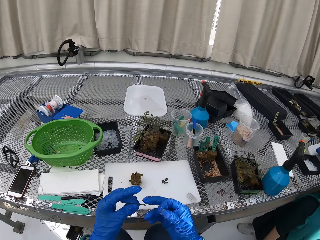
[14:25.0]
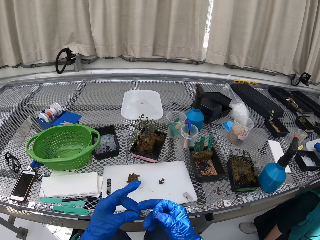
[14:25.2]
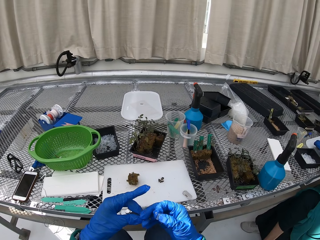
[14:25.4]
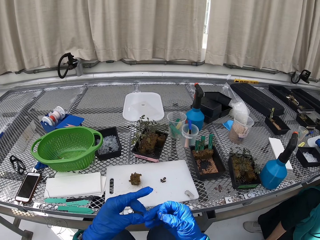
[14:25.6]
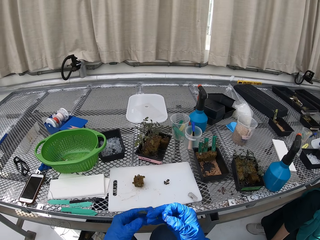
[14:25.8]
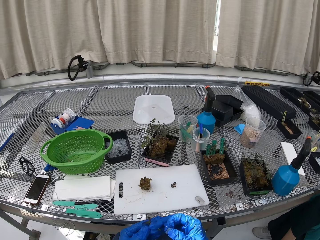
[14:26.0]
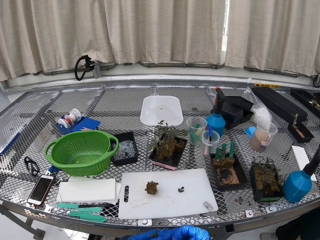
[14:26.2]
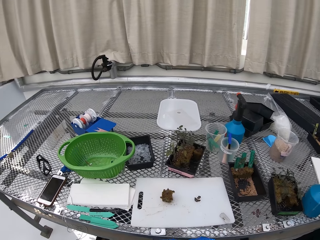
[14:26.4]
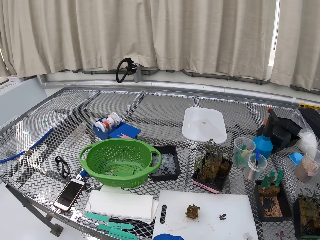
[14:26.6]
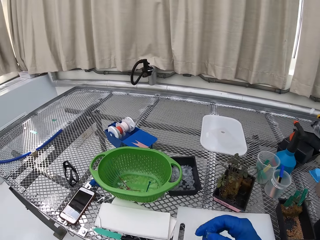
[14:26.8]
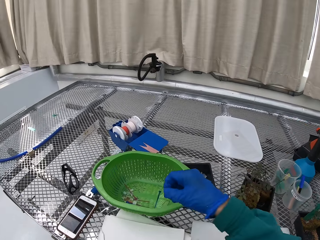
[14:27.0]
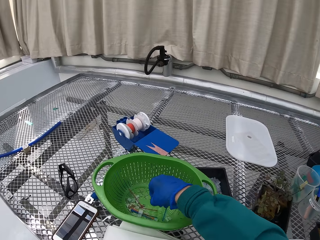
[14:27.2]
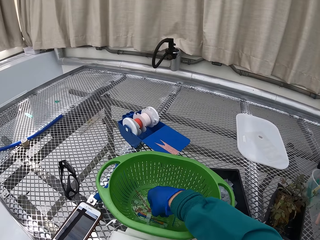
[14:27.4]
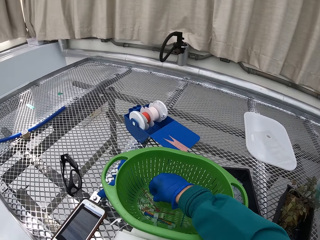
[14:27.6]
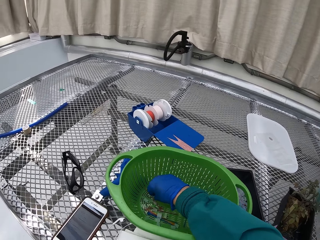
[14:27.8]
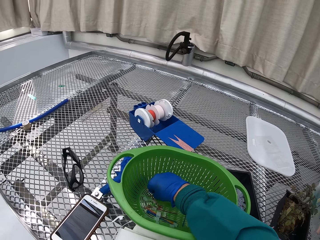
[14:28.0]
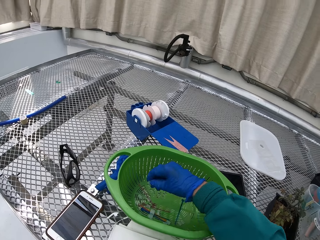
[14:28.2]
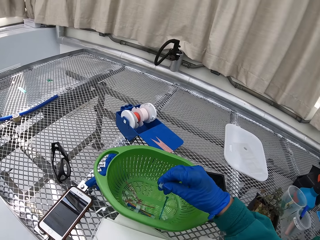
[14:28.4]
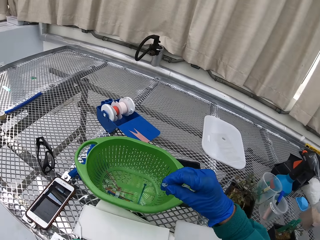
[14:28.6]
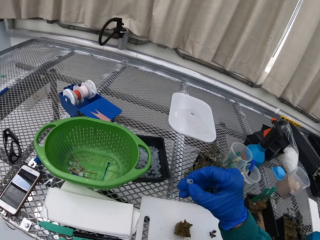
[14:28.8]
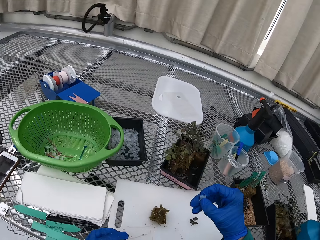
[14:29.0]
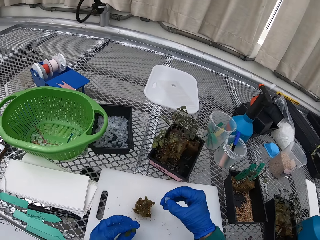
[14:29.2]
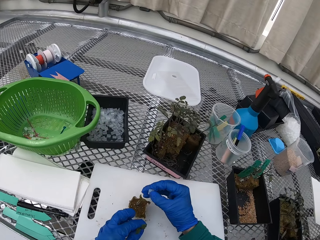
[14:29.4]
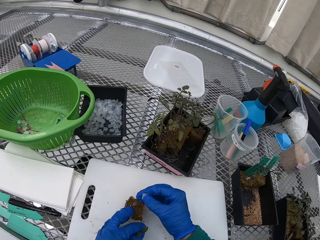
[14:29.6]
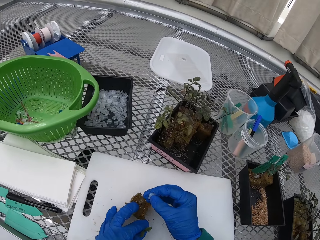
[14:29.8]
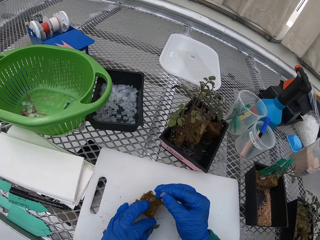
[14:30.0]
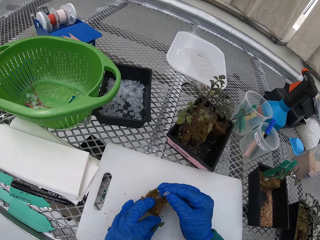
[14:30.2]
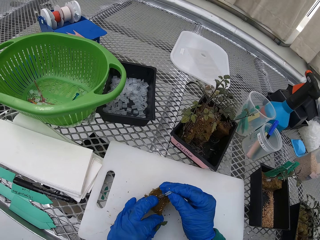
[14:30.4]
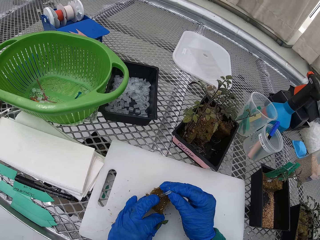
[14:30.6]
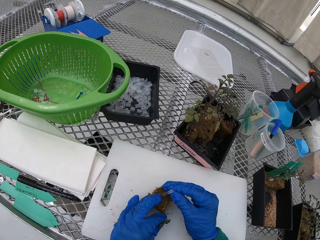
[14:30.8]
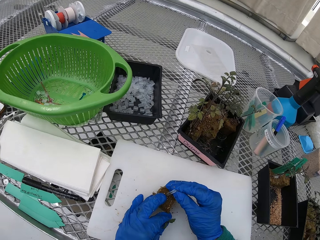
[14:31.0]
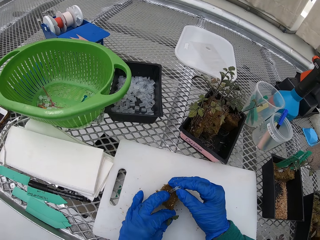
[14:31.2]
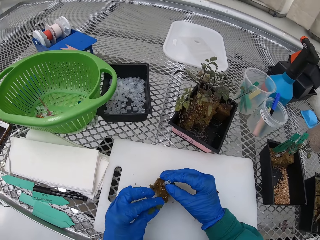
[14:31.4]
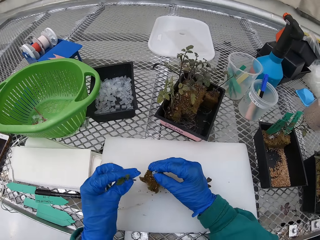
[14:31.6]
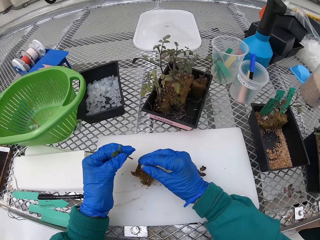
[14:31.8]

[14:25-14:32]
The camera wearer picks up something. They attach the object on something.

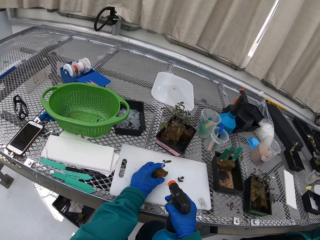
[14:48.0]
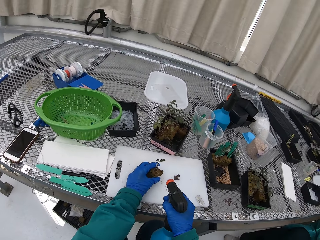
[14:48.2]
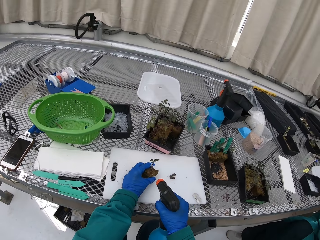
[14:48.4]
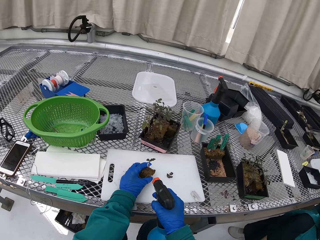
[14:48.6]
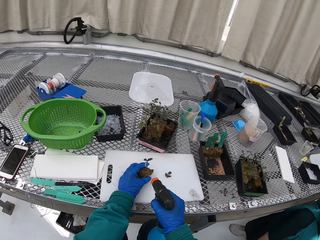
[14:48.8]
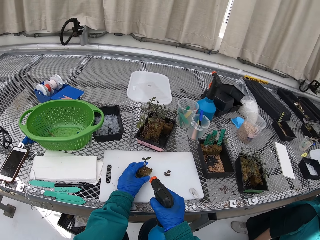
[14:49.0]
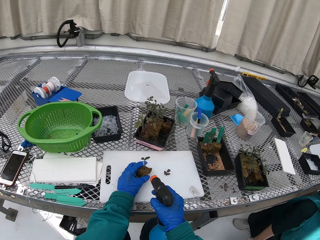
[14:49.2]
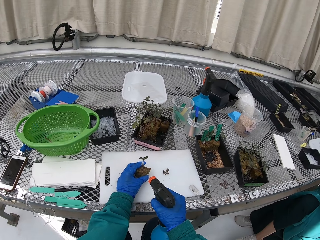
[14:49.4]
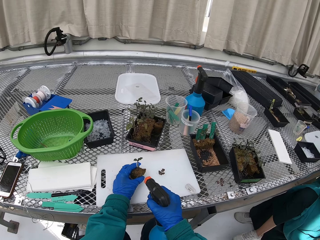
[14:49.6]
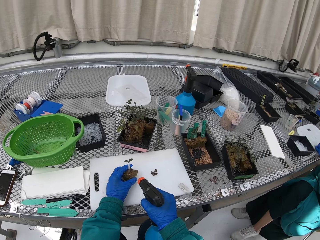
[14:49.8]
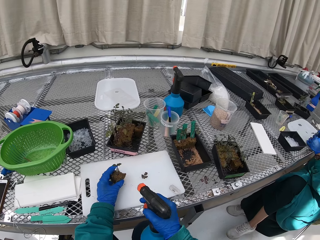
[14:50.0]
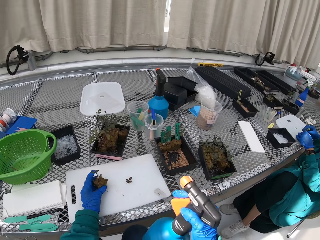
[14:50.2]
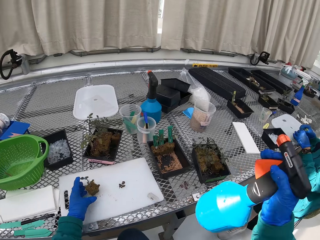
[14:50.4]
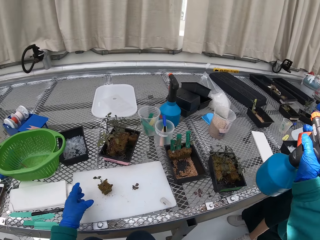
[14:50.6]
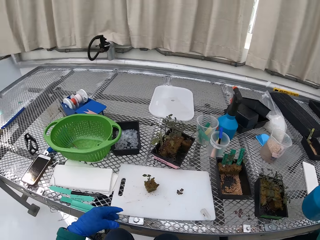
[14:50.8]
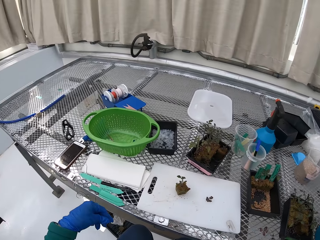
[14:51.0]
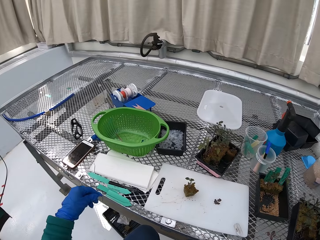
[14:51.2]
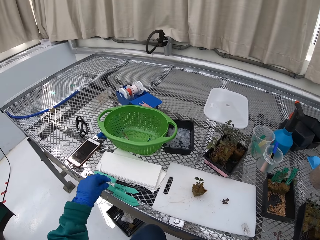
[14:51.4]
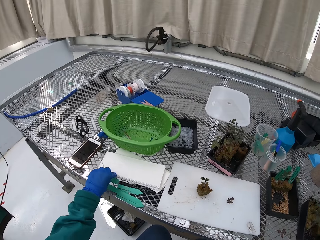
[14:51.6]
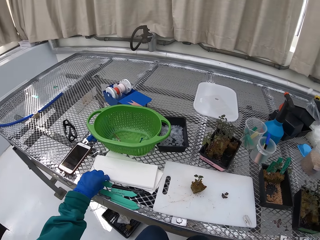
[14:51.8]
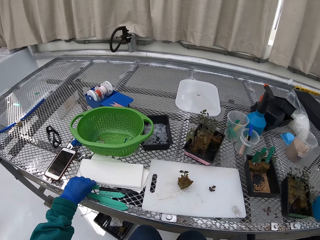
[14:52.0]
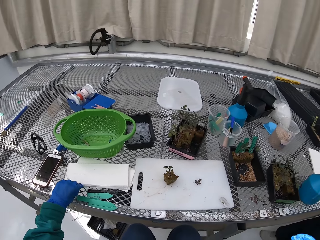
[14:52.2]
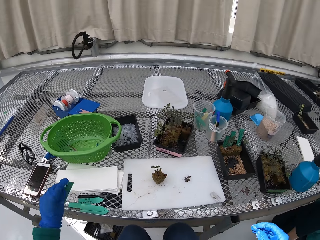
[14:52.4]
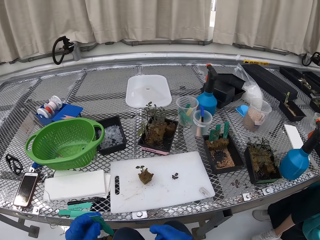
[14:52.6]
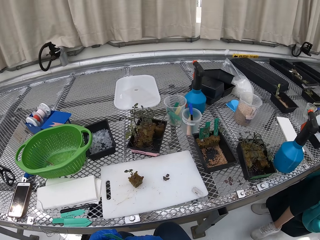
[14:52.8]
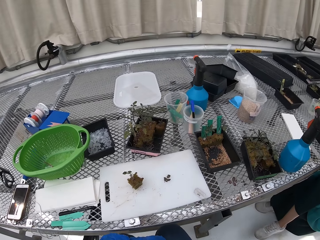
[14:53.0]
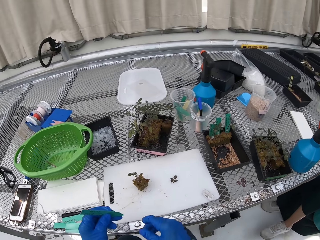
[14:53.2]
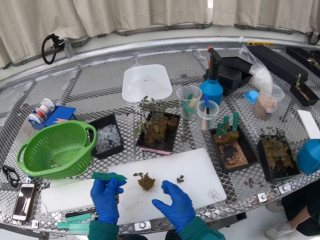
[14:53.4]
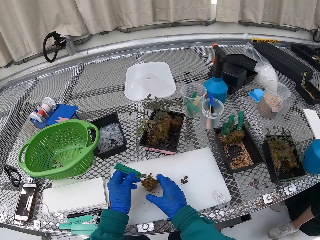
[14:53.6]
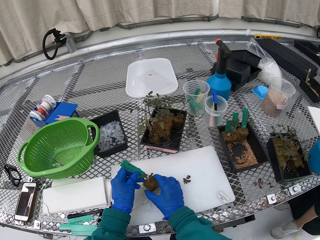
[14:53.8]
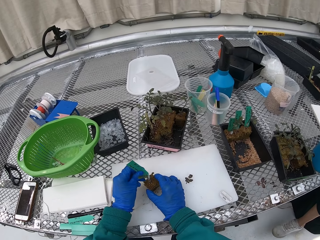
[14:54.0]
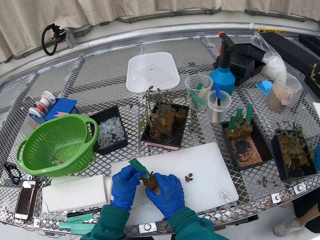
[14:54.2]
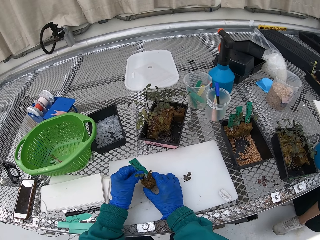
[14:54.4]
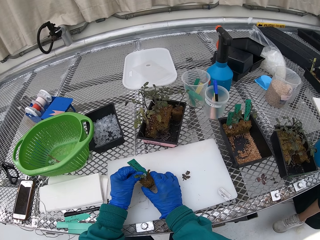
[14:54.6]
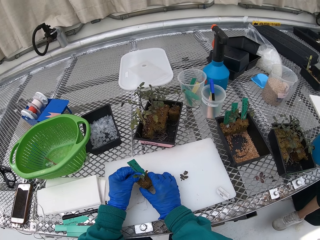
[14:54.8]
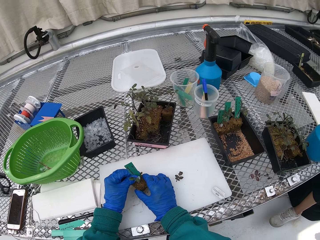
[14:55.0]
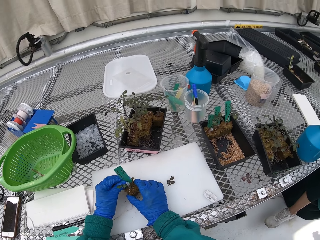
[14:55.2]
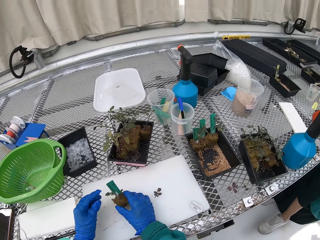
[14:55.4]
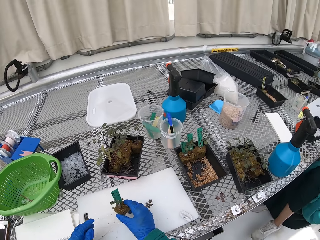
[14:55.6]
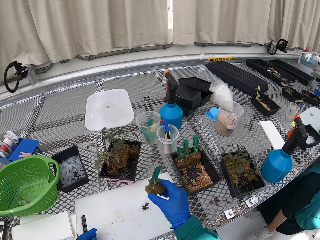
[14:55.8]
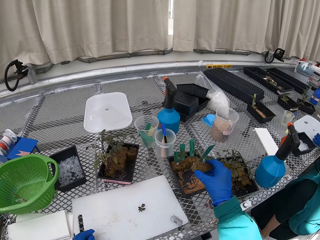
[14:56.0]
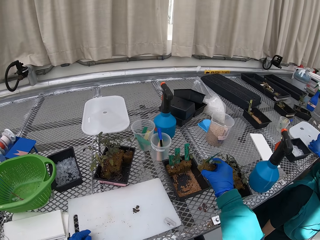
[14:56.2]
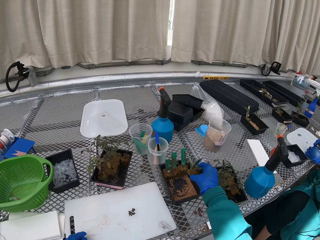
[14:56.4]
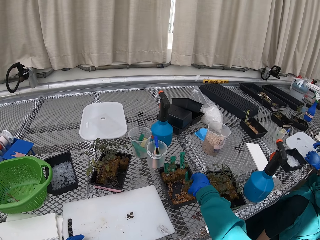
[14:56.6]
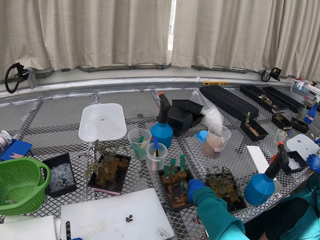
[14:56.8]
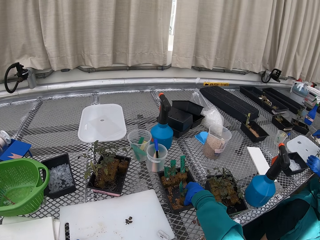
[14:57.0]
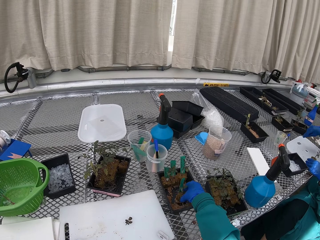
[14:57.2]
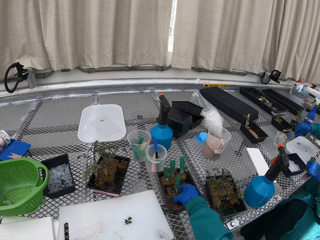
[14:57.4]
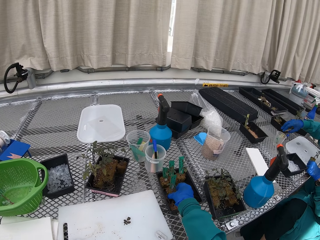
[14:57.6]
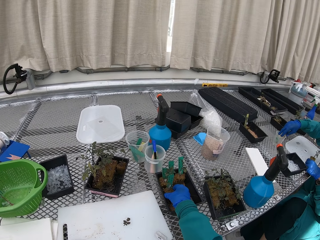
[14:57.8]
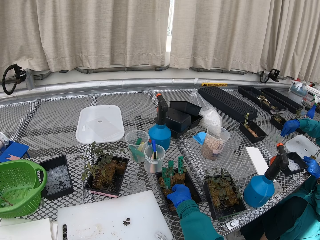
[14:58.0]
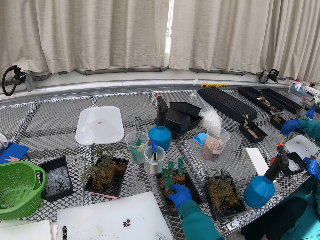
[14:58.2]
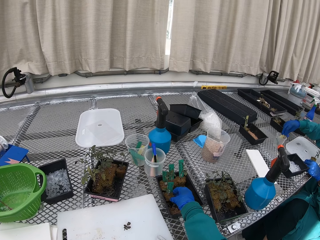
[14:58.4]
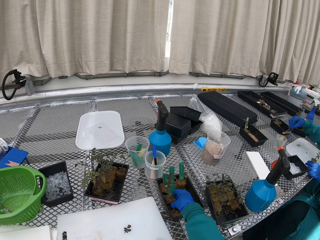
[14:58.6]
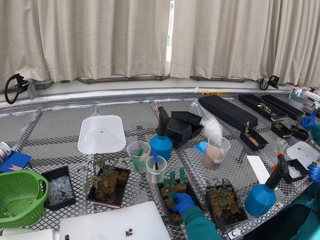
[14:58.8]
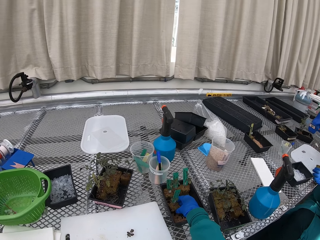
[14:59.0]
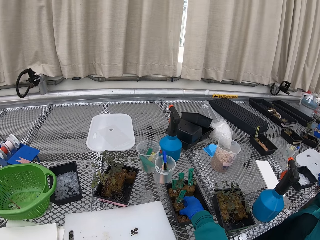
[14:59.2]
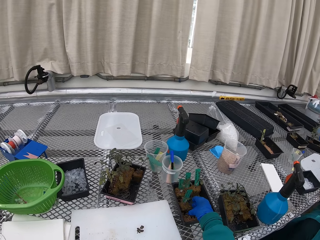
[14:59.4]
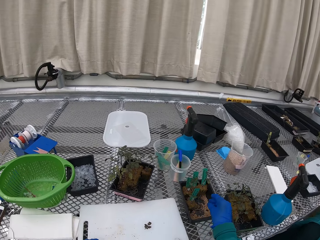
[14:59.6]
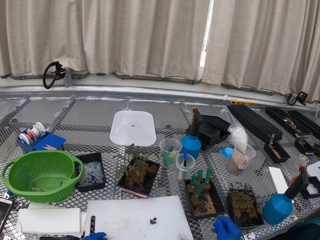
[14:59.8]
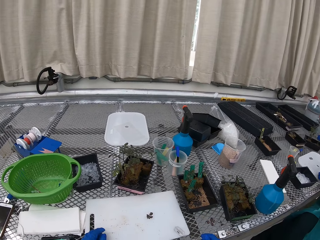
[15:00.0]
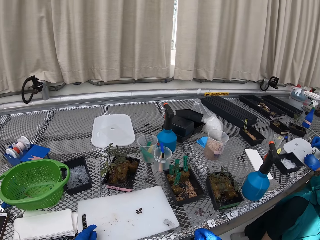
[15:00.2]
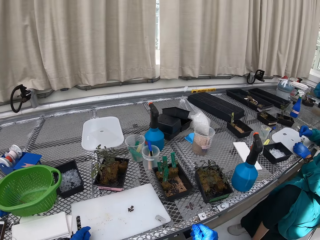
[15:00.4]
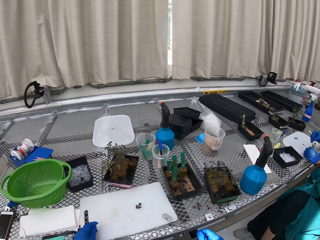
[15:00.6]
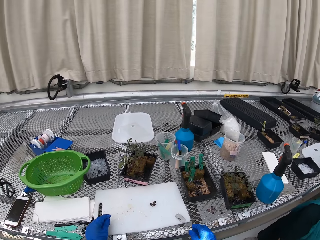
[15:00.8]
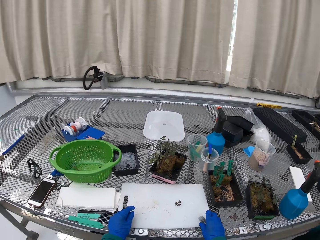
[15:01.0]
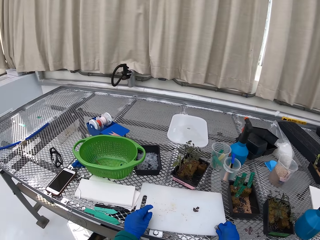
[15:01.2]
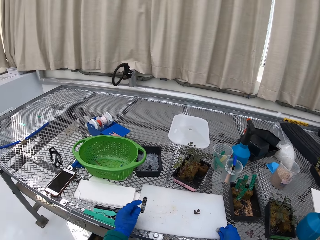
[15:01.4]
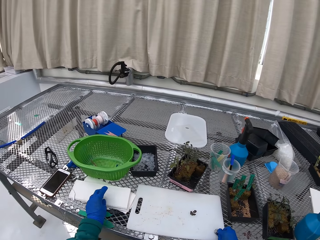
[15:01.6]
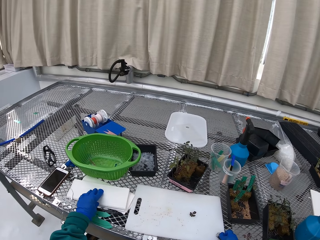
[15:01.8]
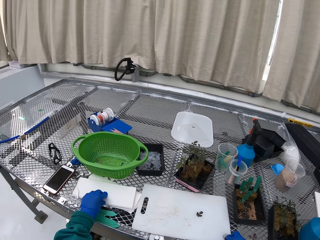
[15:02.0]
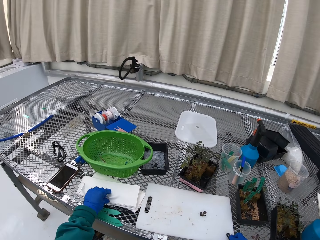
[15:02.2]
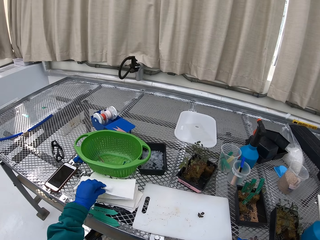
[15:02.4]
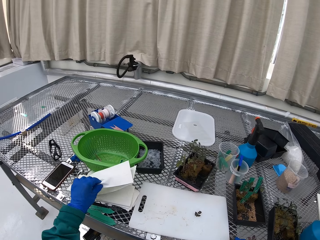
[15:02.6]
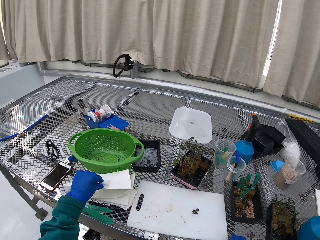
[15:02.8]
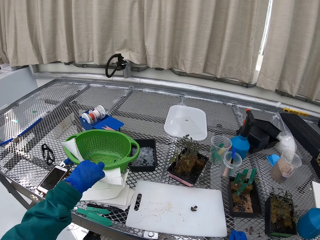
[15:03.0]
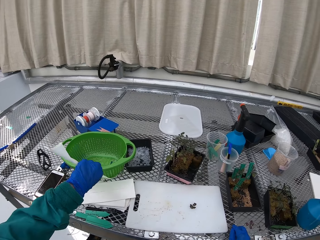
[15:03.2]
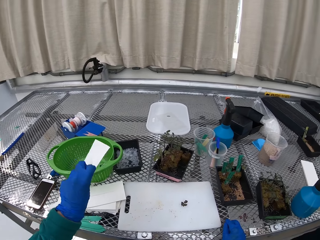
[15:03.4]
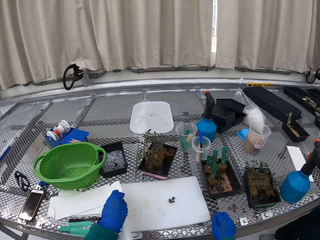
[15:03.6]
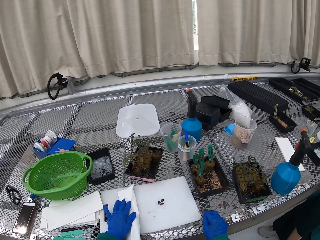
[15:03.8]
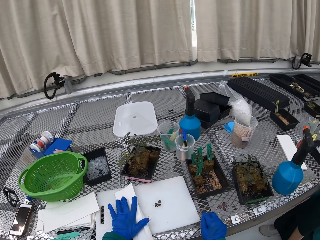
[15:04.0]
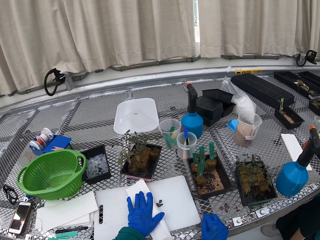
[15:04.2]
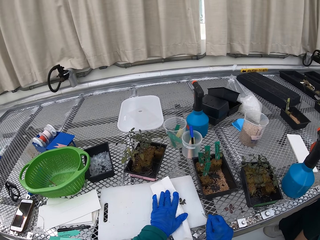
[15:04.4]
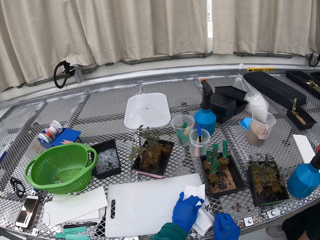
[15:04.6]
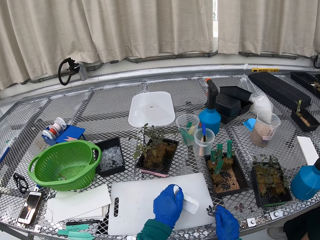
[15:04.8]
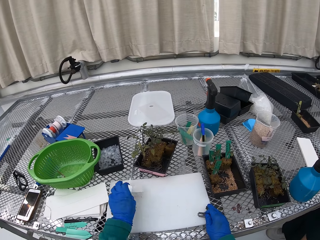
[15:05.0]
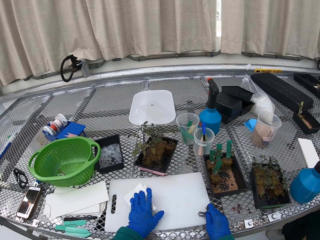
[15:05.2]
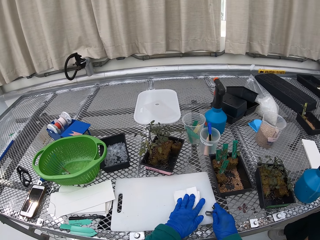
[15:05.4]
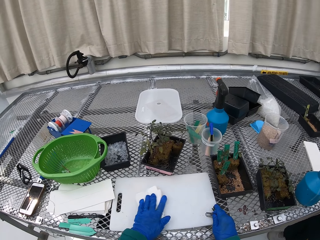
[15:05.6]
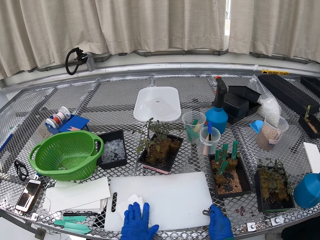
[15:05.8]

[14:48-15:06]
The camera wearer waters the flower. They put the spray object down. They pick up a name sign and place the name sign on the flower. They place the flower with the name sign on the flower vase. They wet the cutting board, pick up the tissue paper, and wipe the cutting board.
